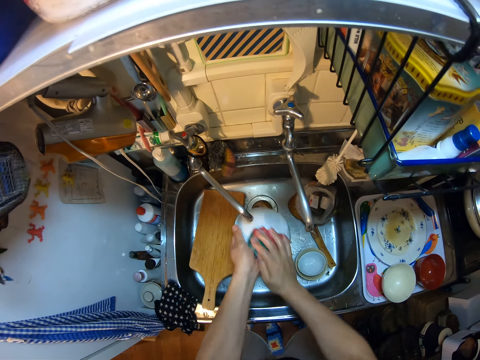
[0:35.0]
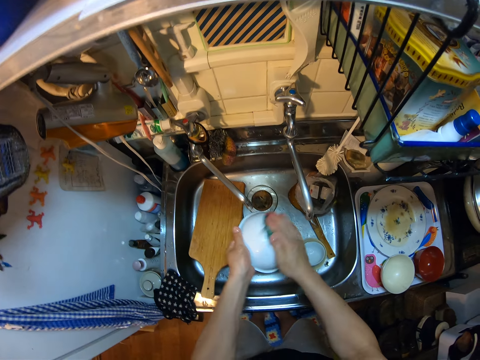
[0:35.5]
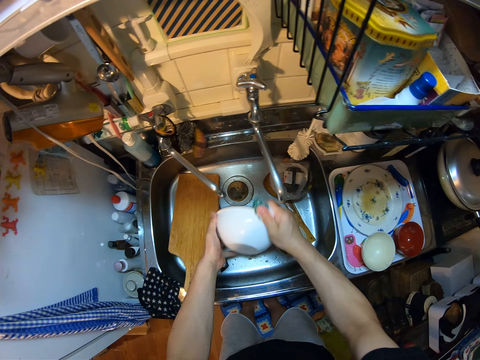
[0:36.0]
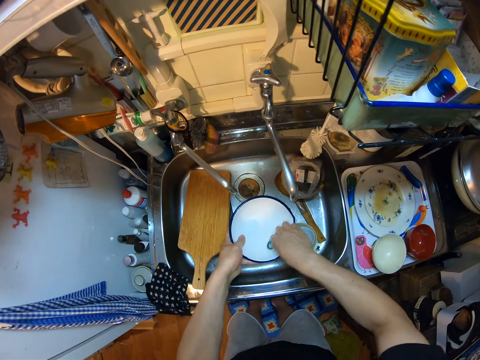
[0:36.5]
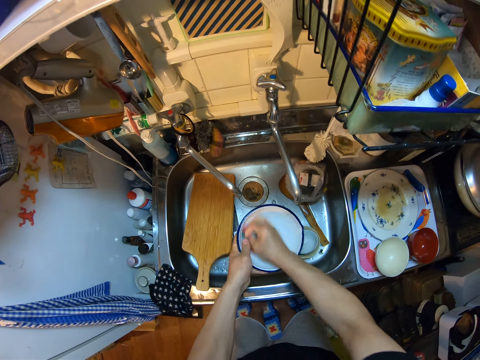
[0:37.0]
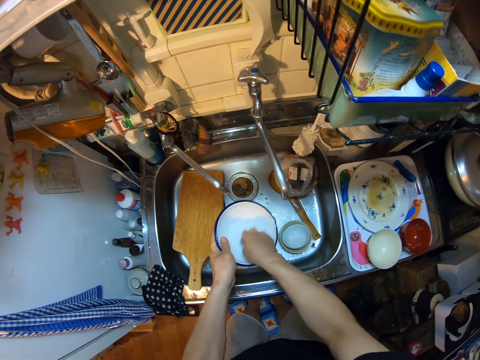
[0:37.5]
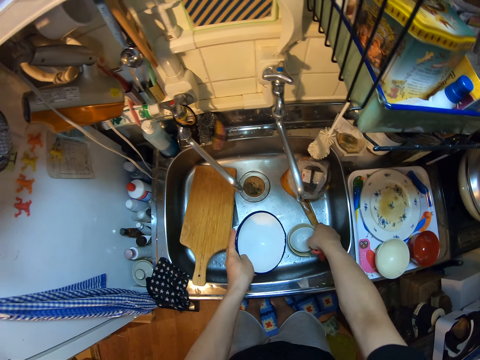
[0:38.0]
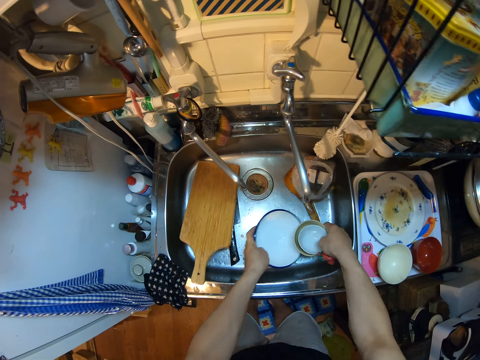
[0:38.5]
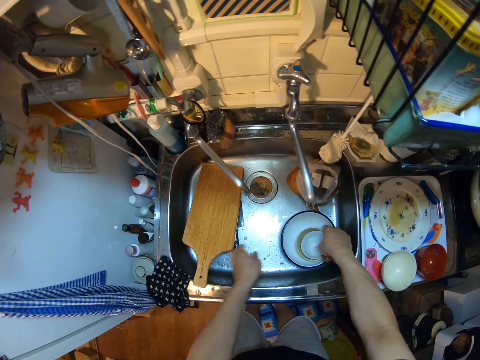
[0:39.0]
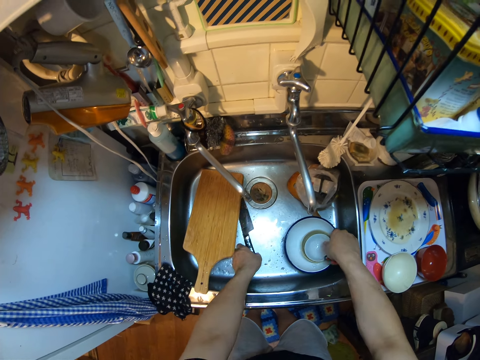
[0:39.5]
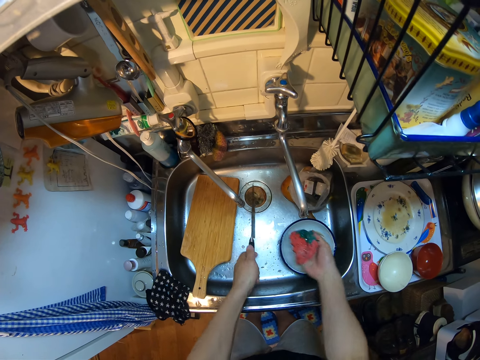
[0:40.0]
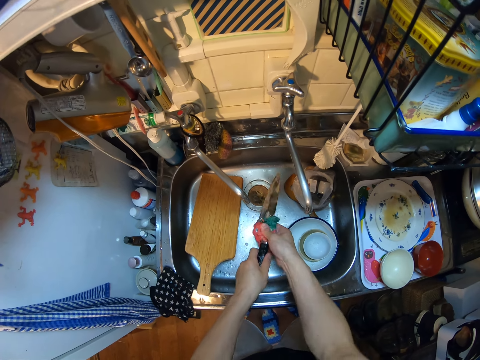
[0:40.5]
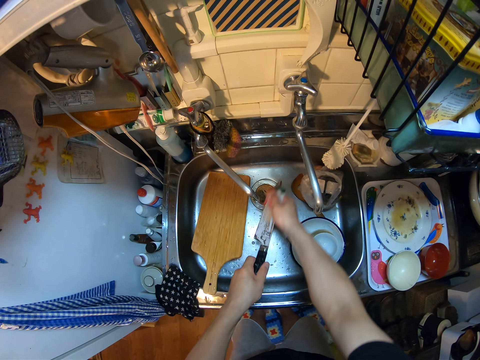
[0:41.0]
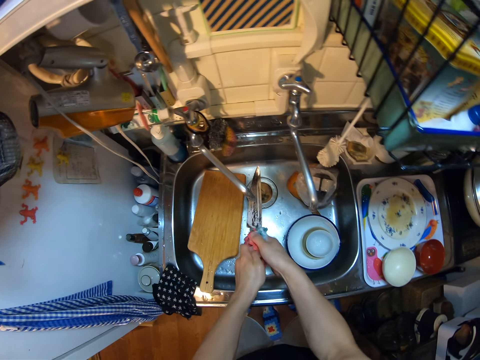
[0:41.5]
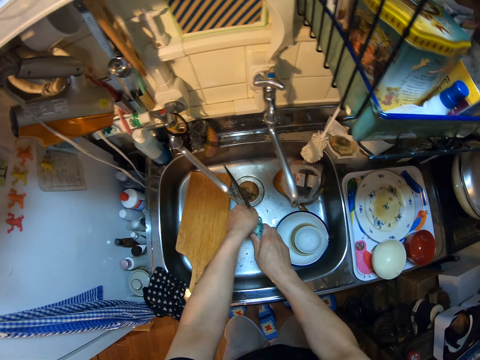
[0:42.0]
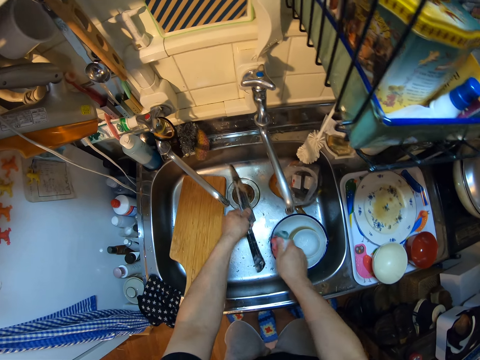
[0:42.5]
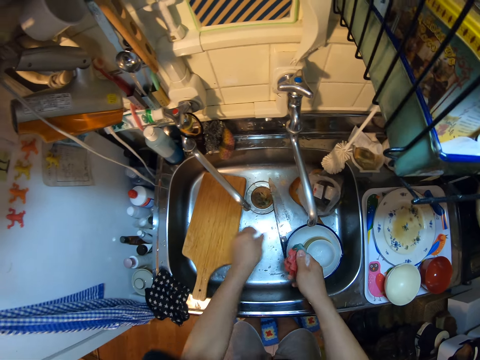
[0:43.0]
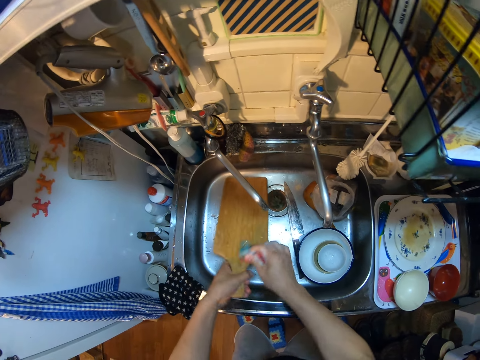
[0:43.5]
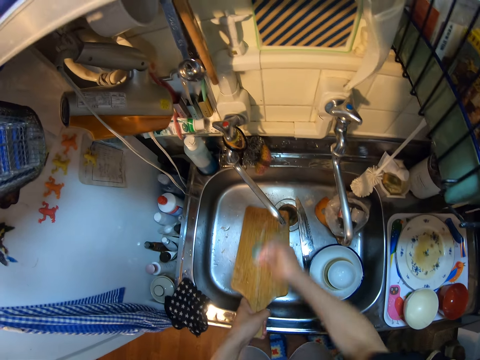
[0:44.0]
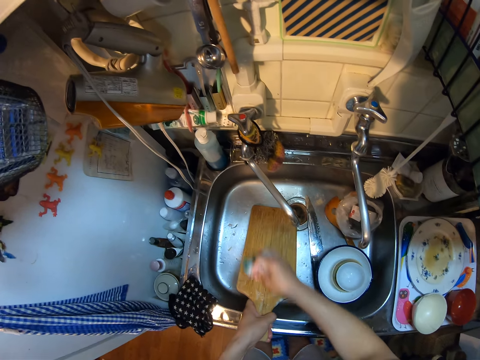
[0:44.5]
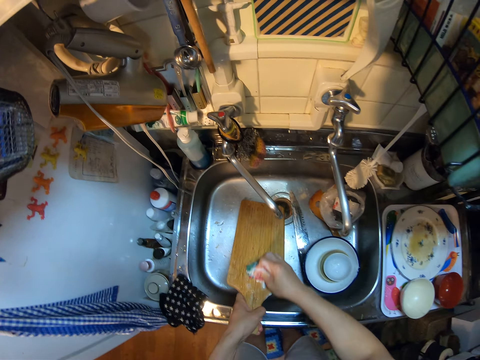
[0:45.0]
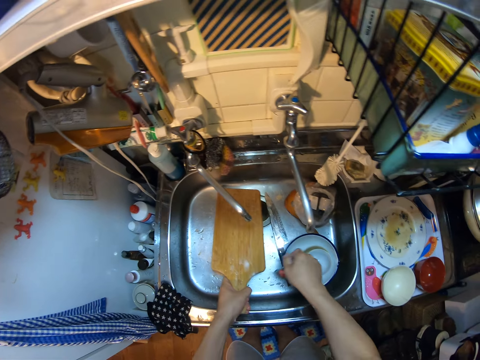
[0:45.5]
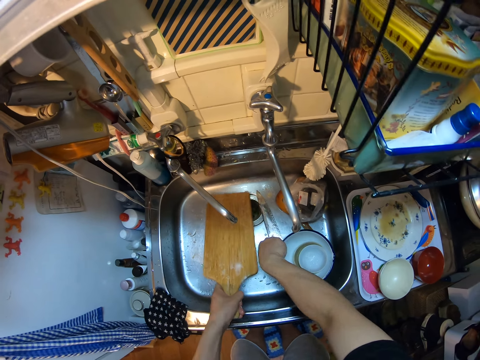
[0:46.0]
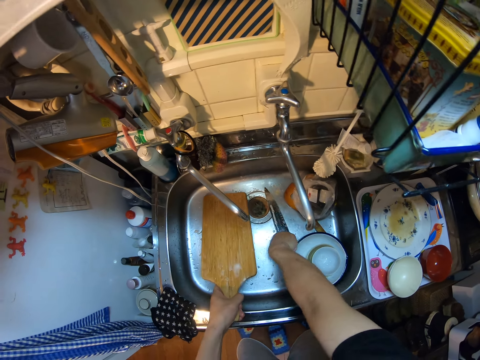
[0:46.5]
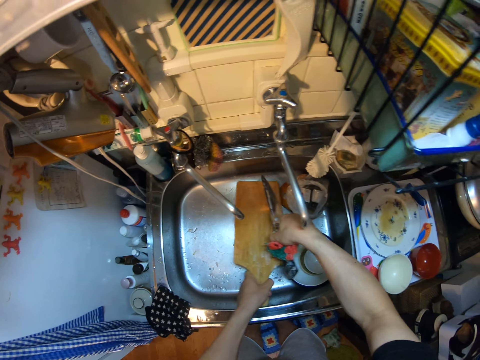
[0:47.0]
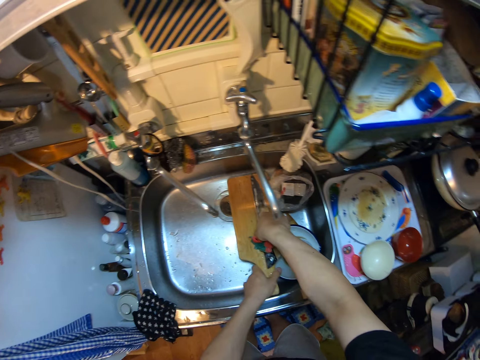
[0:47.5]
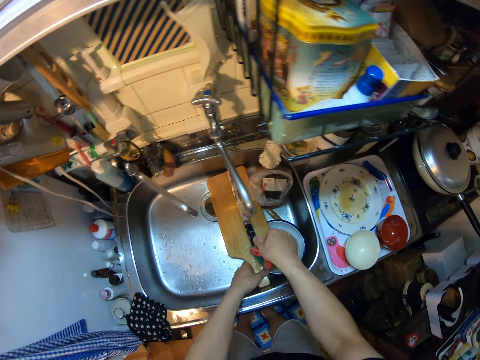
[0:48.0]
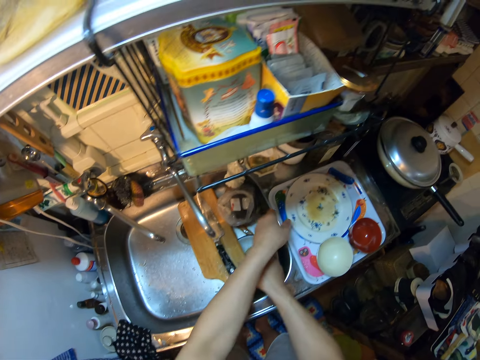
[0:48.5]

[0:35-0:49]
The camera wearer cleans the bowl. They place the cups in the sink on top of the bowl. They take the bowl and put down the bowl. They take the knife, wash the knife, and put down the knife. They take the cutting board and clean the cutting board. They place the knife in the sink on top of the cutting board. They put down the cutting board. They pick up a plate from a tray on the sink slab.

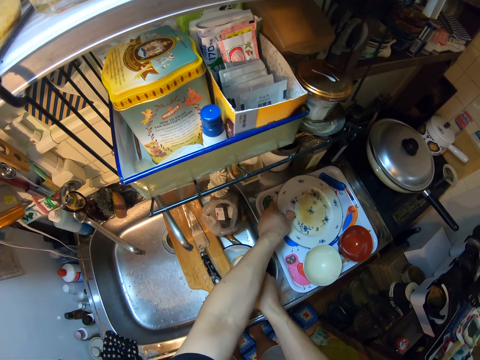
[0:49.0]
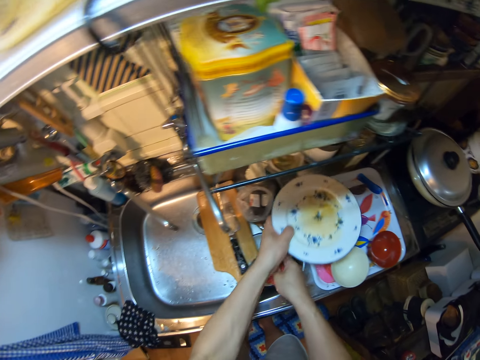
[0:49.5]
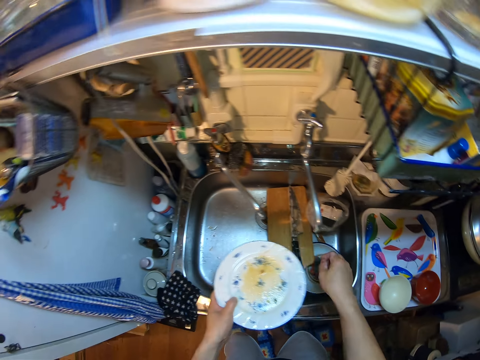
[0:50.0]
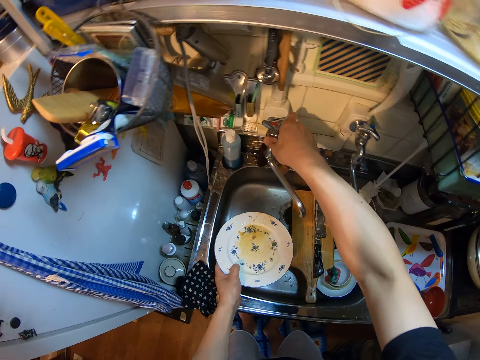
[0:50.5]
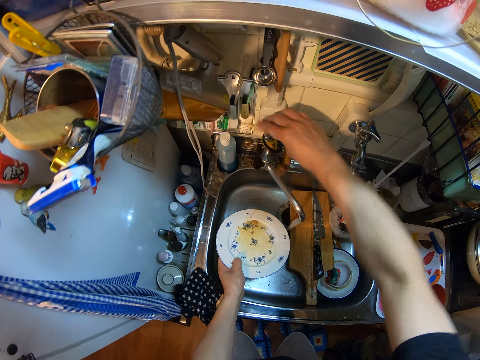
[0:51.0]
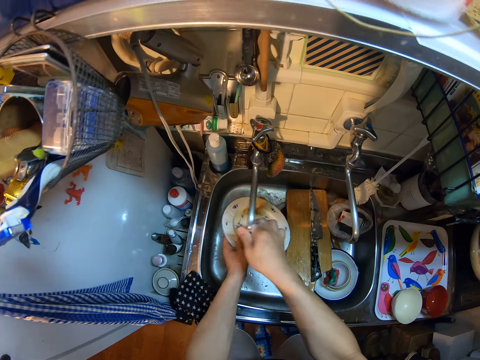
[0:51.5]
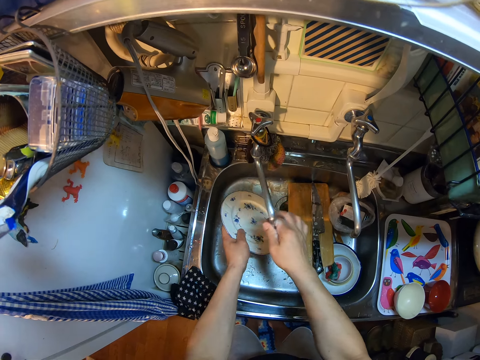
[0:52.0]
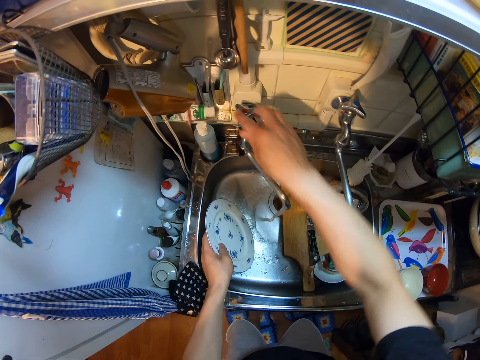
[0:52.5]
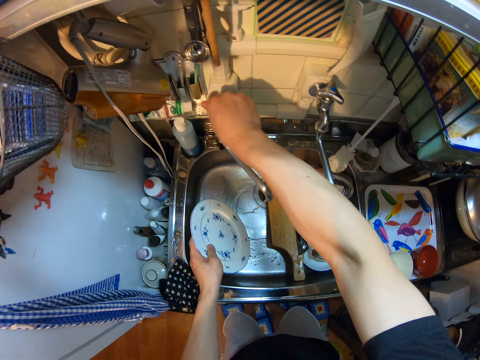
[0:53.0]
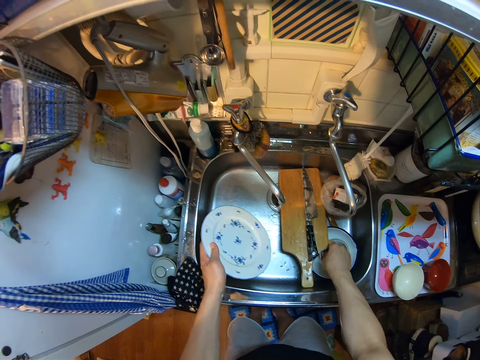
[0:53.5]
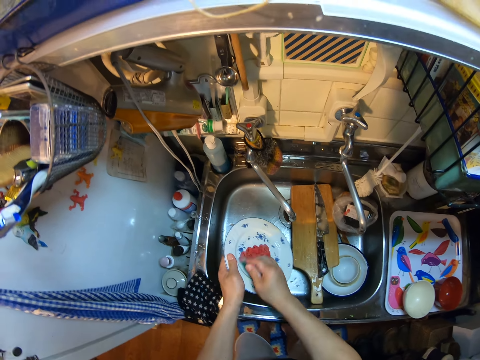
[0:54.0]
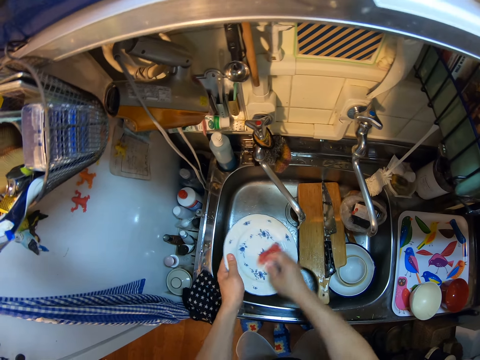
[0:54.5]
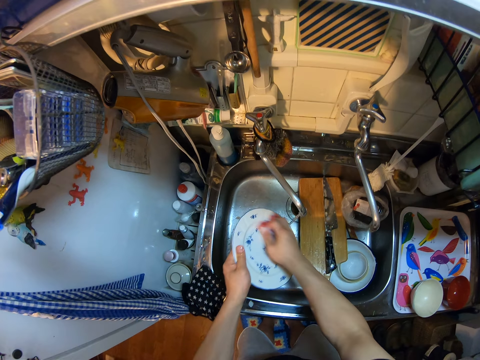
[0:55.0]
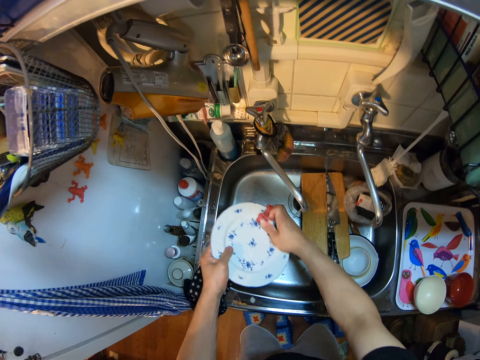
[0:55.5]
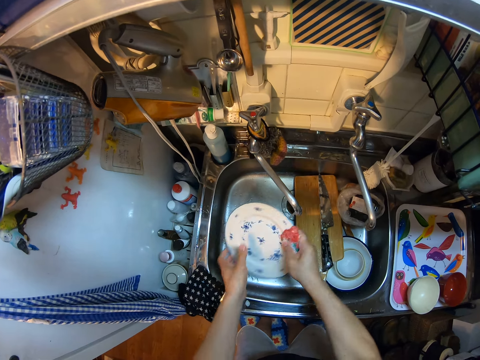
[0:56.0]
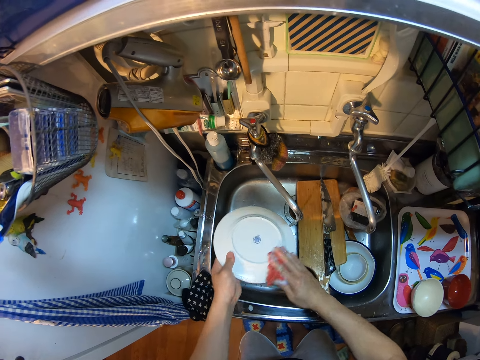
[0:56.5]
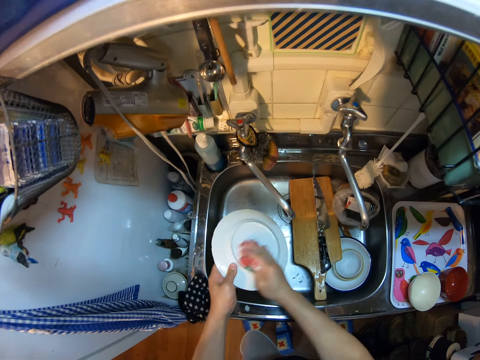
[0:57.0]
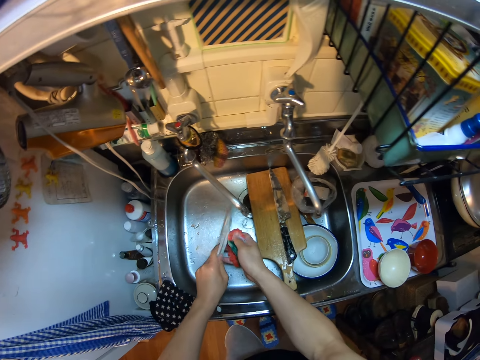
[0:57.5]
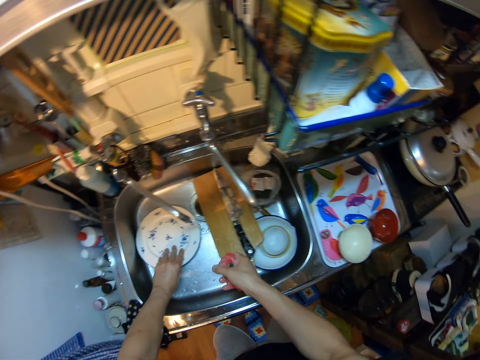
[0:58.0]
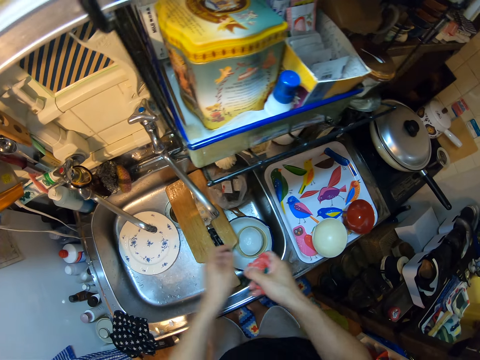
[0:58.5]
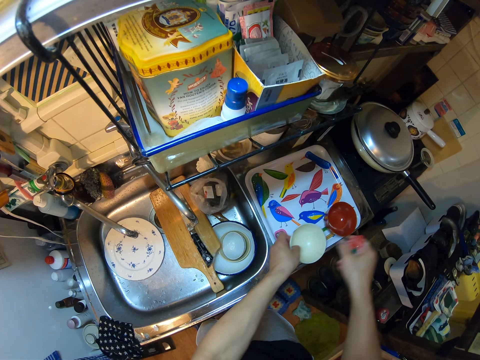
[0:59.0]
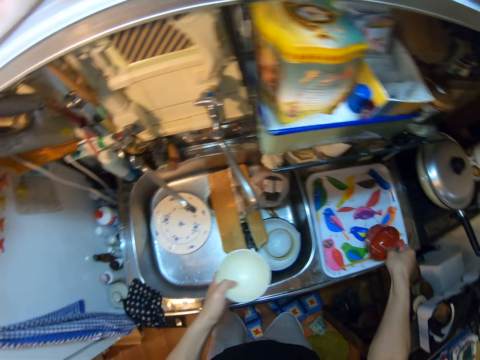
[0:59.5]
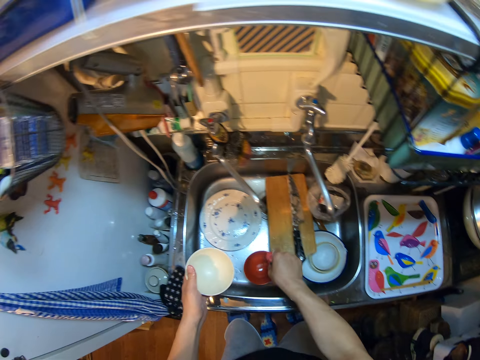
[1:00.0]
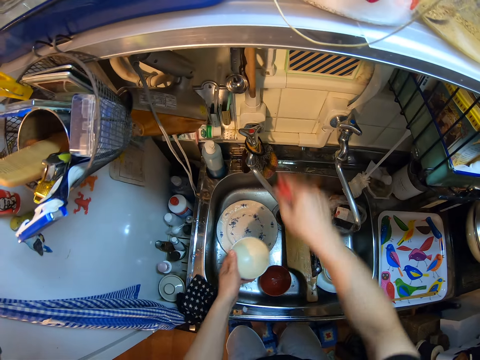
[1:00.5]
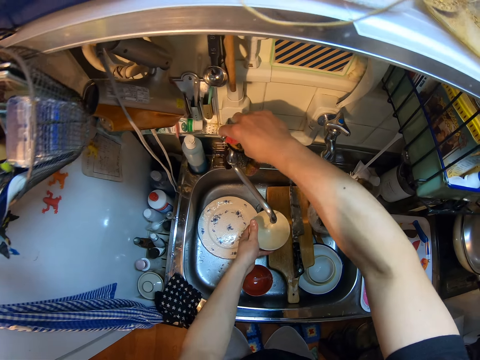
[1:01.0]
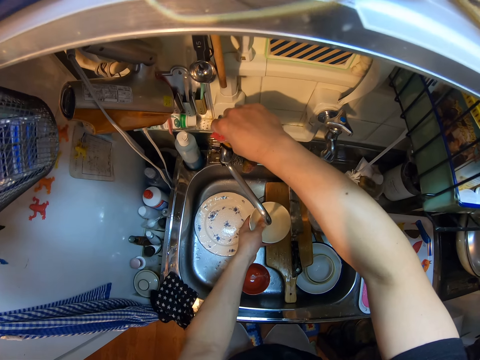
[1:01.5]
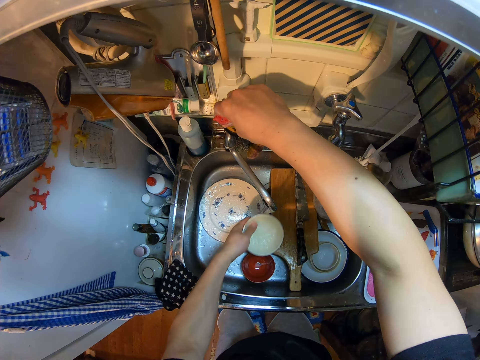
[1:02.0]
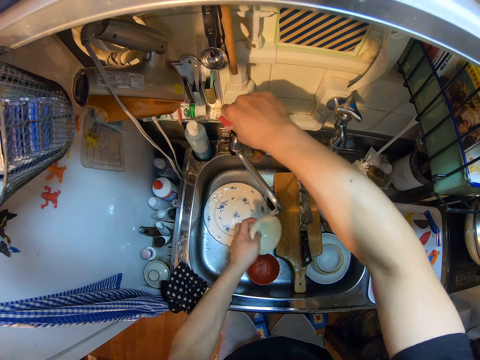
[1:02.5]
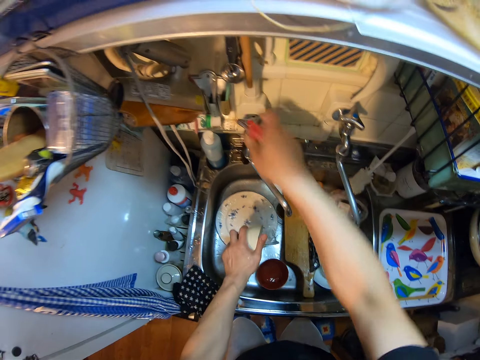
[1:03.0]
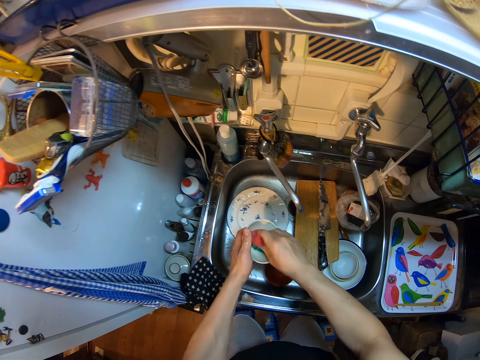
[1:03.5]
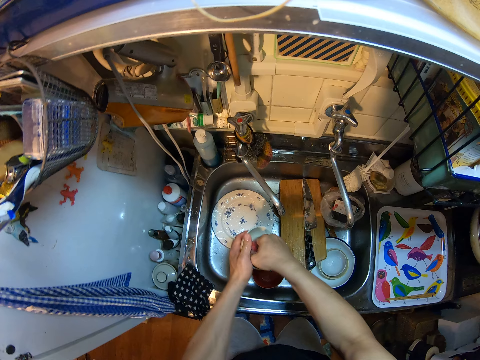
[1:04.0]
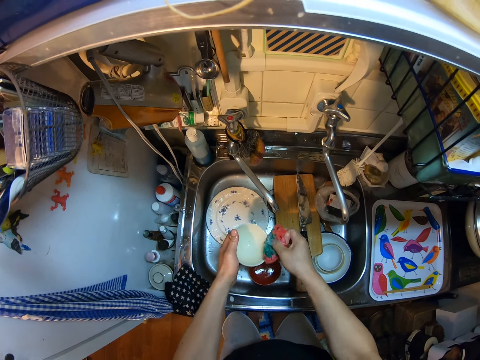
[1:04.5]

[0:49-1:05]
The camera wearer drops the sponge into the cups in the sink. They turn on the tap. They rinse the plate. They adjust the tap to the left. They turn off the tap. They touch the tap. They pick up the sponge from the cups. They wash the plate with the sponge. They drop the plate in the sink. They pick up a bowl from the tray on the sink slab. They pick up another bowl from the tray on the sink slab. They drop the second bowl in the sink. They turn on the tap. They fill the first bowl with water. They pour the water into the second bowl. They fill the first bowl with water. They pour the water into the sink. They close the tap. They wash the first bowl.
